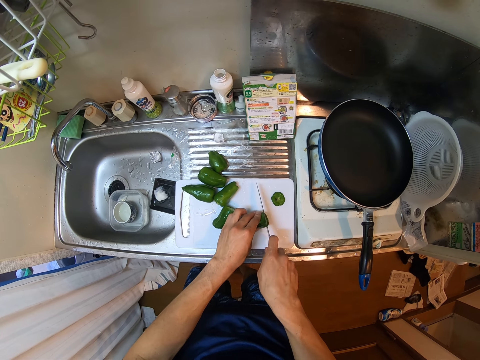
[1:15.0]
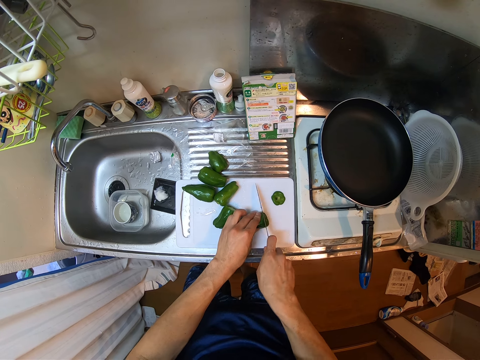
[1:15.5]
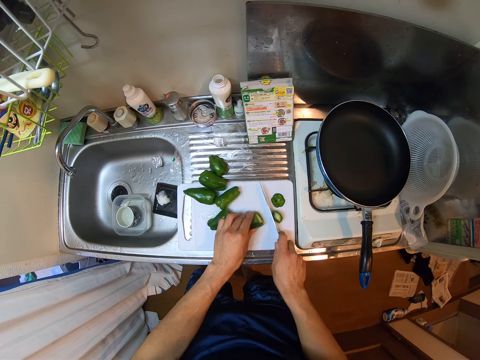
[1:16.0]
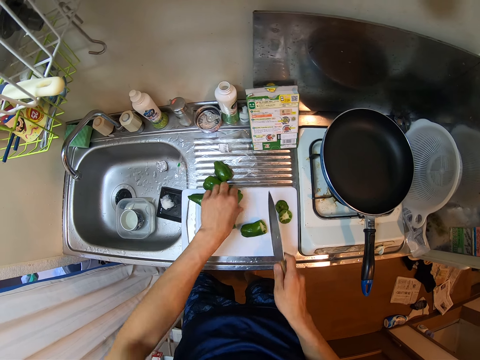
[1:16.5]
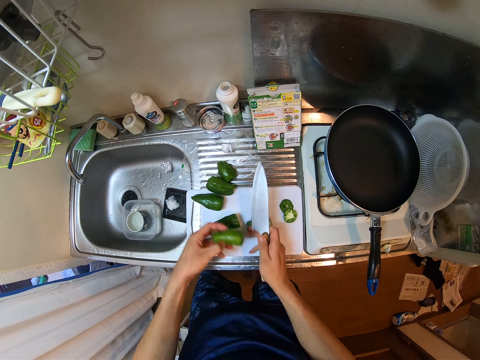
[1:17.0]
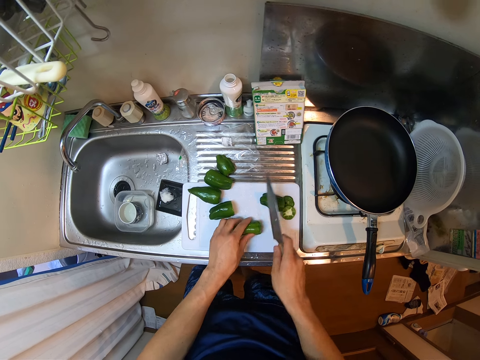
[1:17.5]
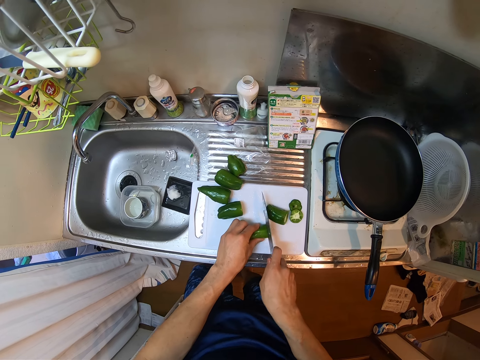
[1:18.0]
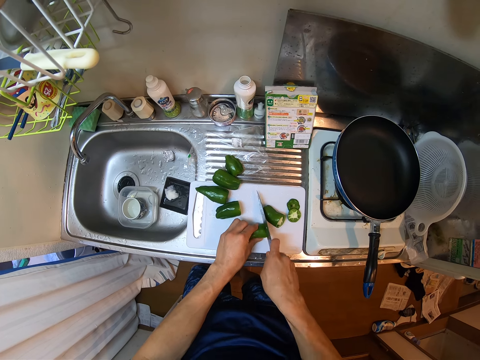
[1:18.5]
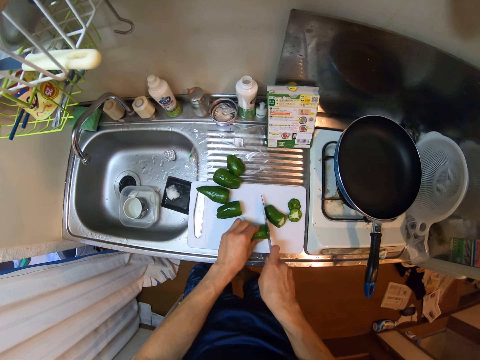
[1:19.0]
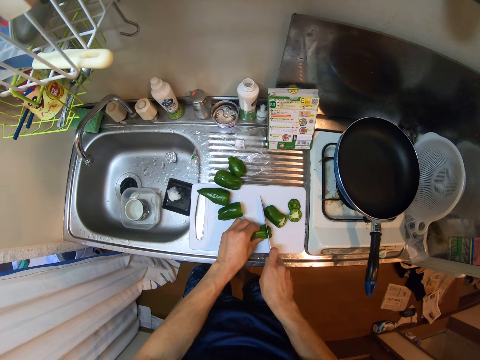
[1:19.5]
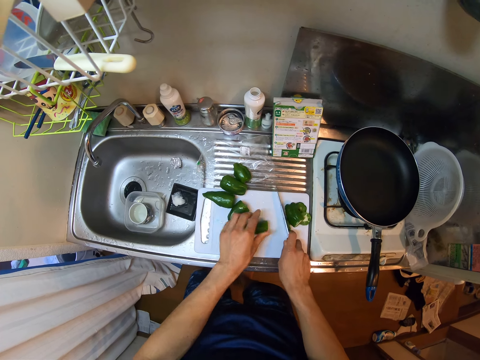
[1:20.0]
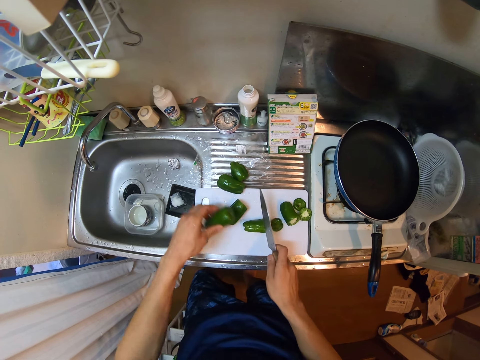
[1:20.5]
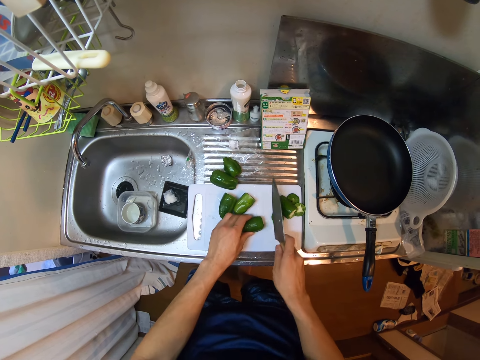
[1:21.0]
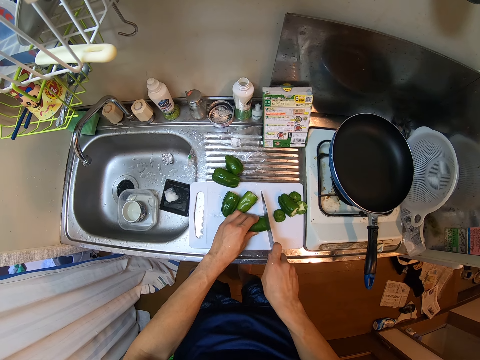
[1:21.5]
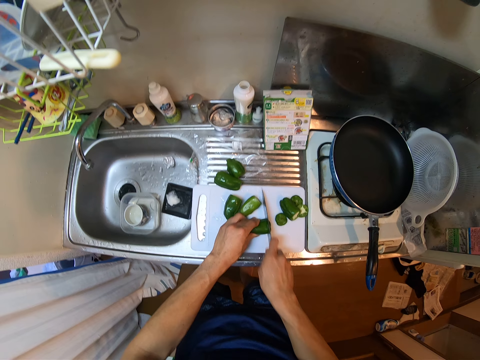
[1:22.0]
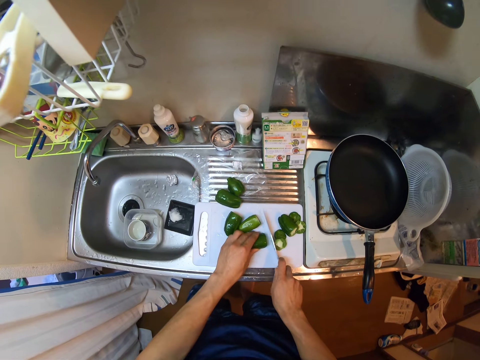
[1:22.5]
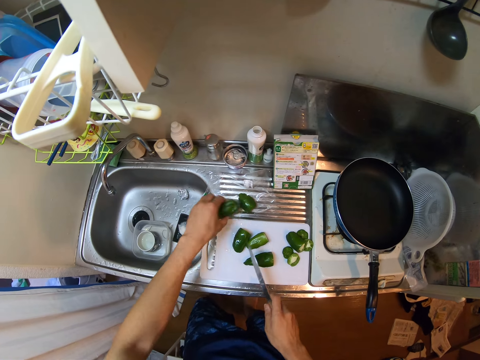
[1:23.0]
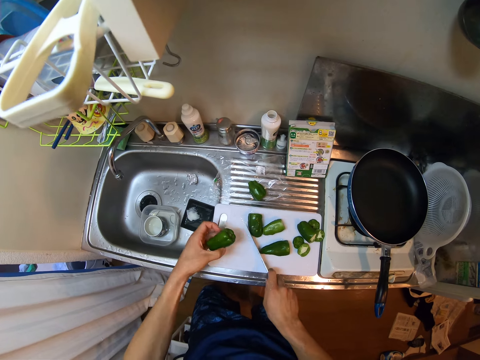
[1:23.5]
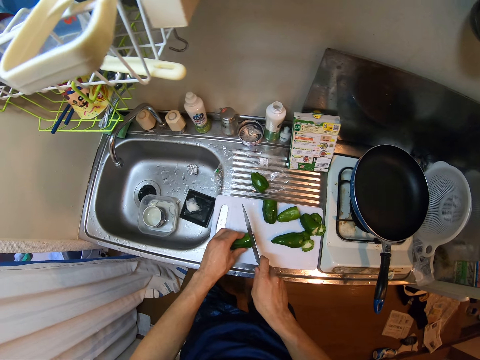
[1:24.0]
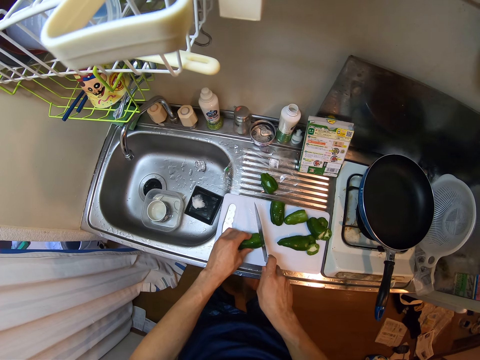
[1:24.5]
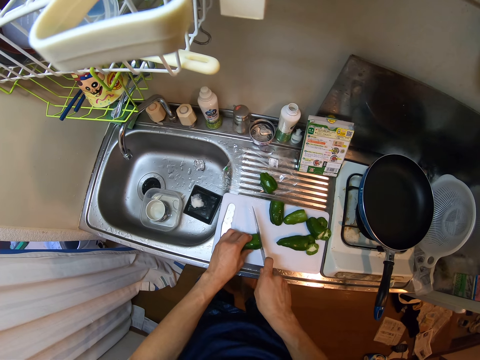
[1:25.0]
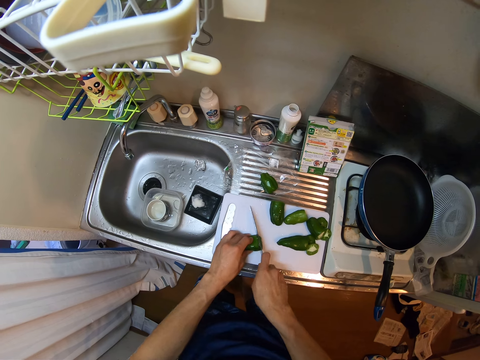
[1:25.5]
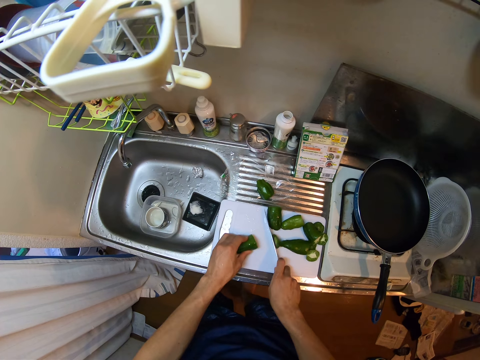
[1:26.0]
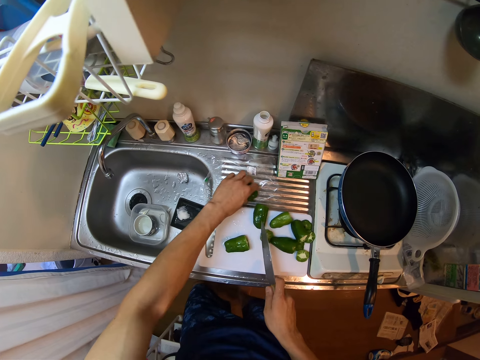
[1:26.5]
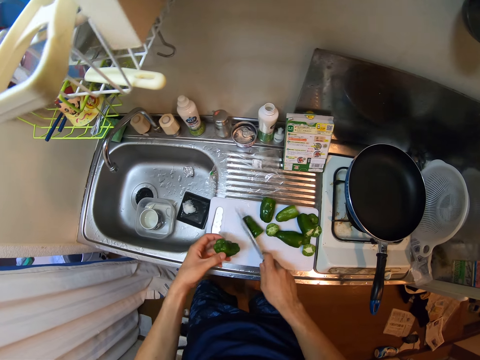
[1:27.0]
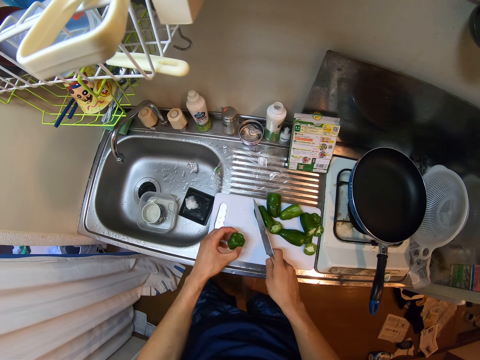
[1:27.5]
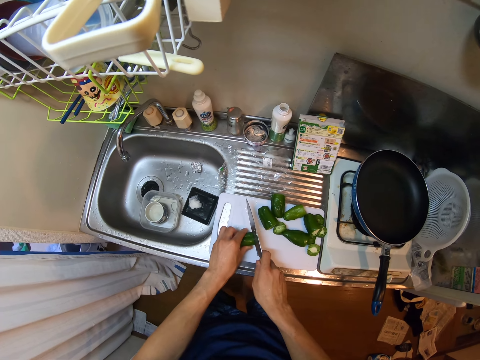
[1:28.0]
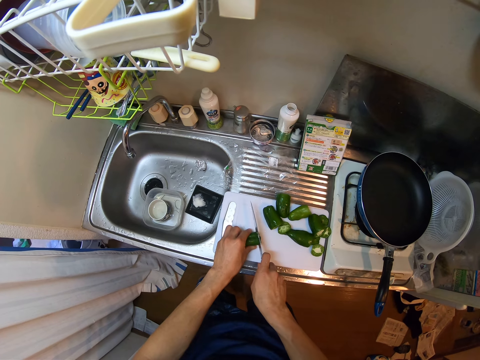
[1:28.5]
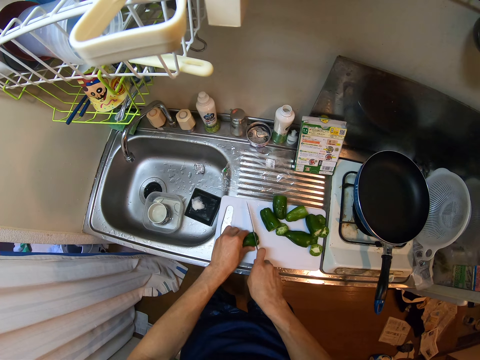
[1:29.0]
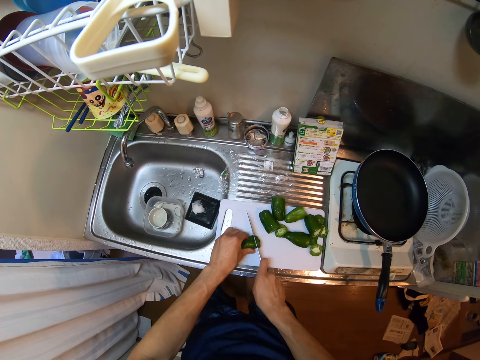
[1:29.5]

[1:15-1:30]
The camera wearer cuts the green pepper on the cutting board with the knife. They pick another green pepper from the cutting board. They drop the green pepper on the cutting board. They cut the green pepper on the cutting board with the knife. They pick another green pepper from the cutting board. They drop the green pepper on the cutting board. They cut the green pepper on the cutting board with the knife. They pick another green pepper from the cutting board. They move the green peppers on the cutting board with the knife. They drop the green pepper on the cutting board. They cut the green pepper on the cutting board with the knife. They pick another green pepper from the cutting board. They move the green peppers on the cutting board with the knife. They drop the green pepper on the cutting board. They cut the green pepper on the cutting board with the knife.

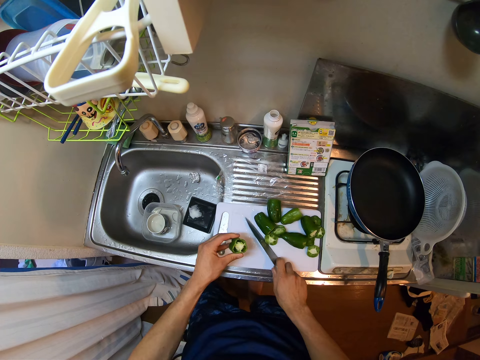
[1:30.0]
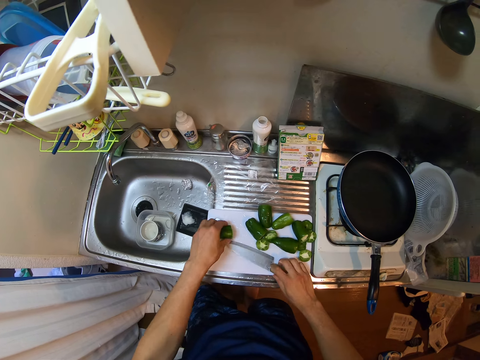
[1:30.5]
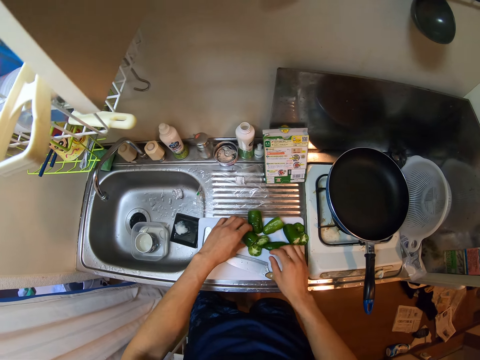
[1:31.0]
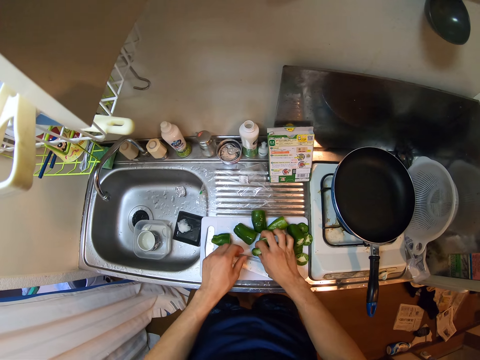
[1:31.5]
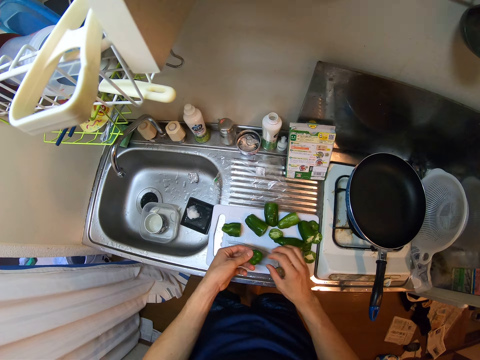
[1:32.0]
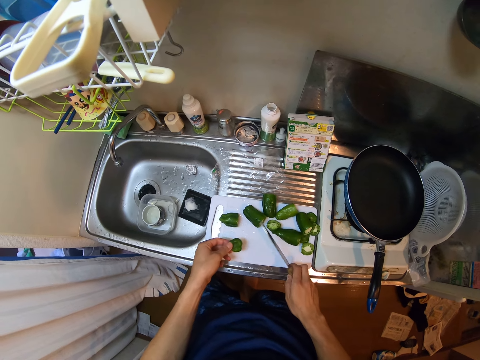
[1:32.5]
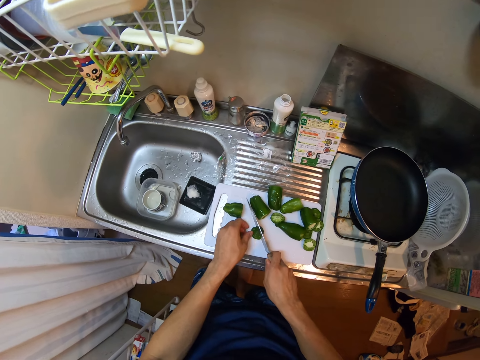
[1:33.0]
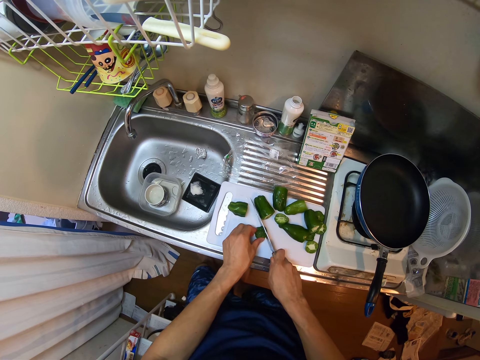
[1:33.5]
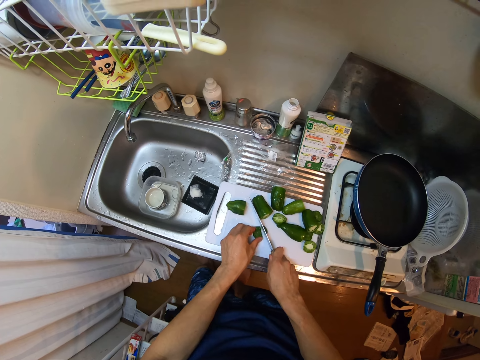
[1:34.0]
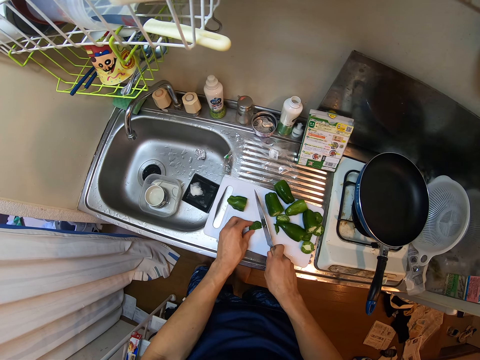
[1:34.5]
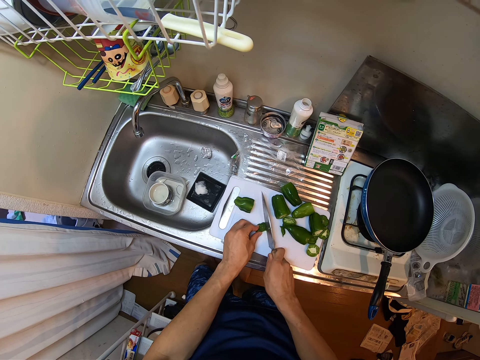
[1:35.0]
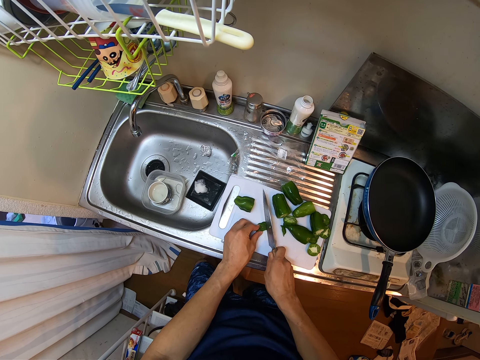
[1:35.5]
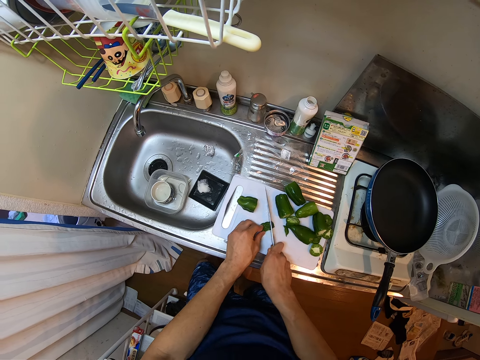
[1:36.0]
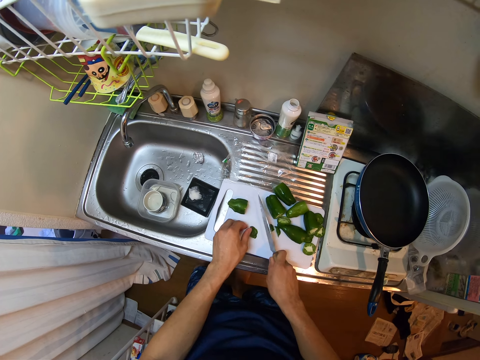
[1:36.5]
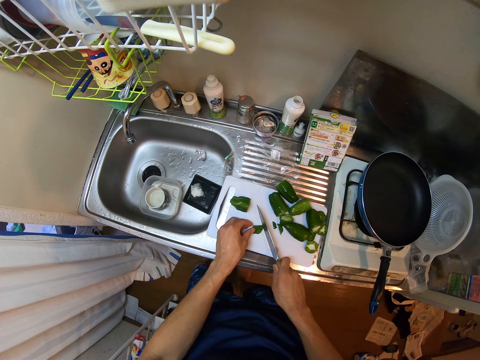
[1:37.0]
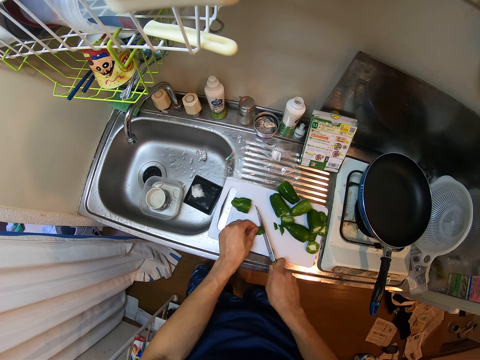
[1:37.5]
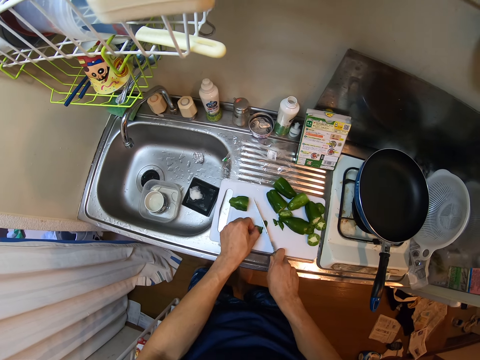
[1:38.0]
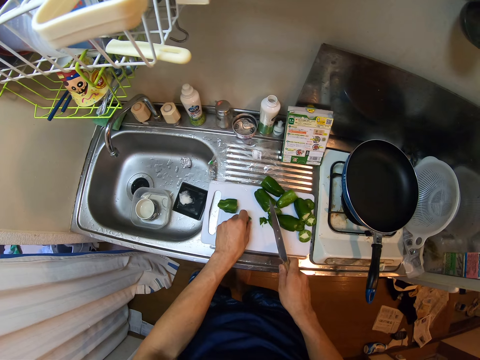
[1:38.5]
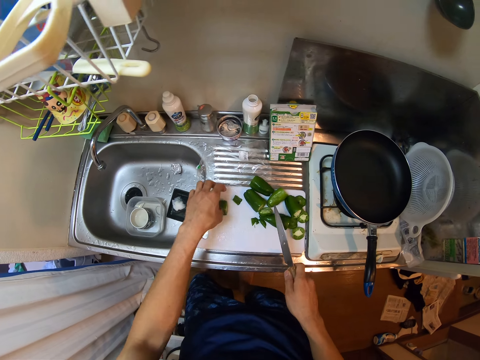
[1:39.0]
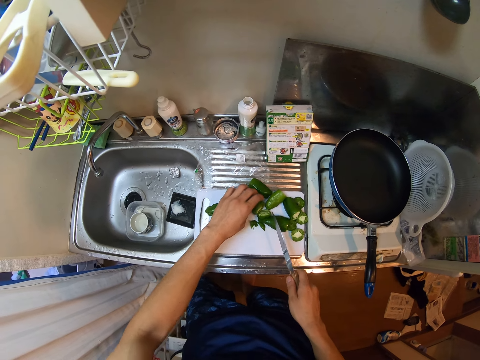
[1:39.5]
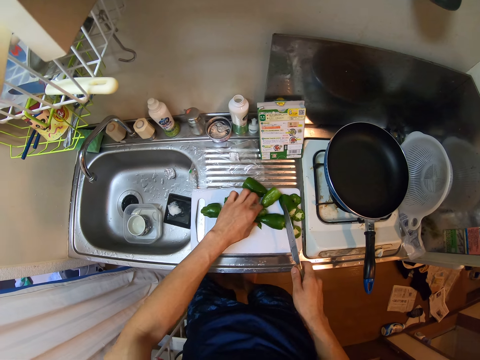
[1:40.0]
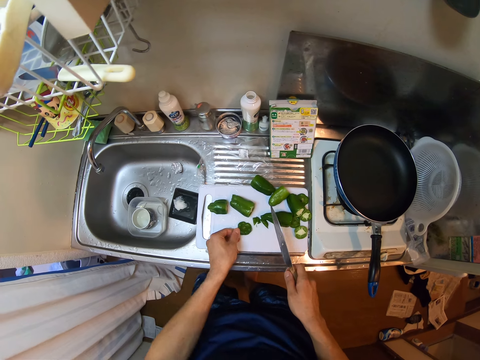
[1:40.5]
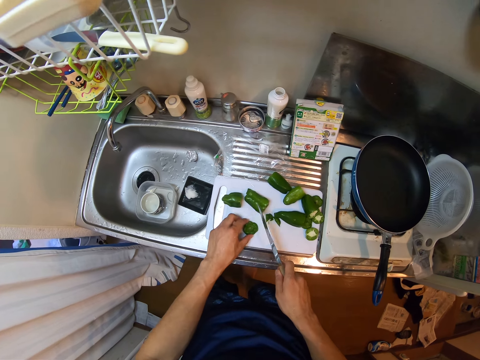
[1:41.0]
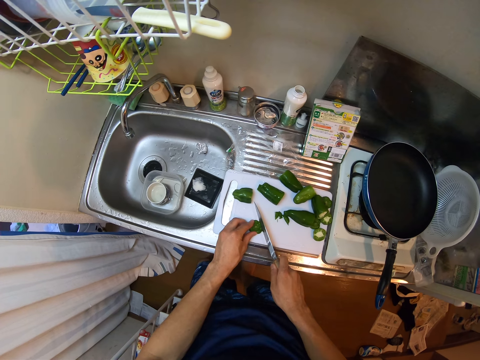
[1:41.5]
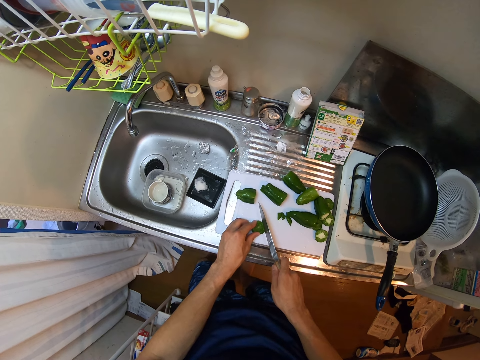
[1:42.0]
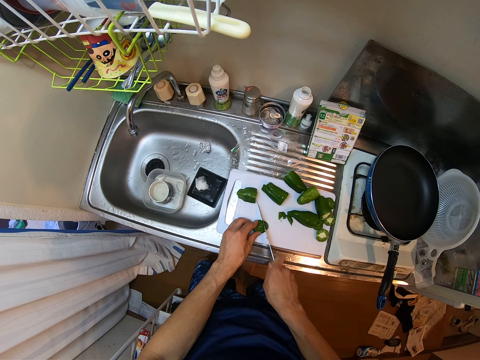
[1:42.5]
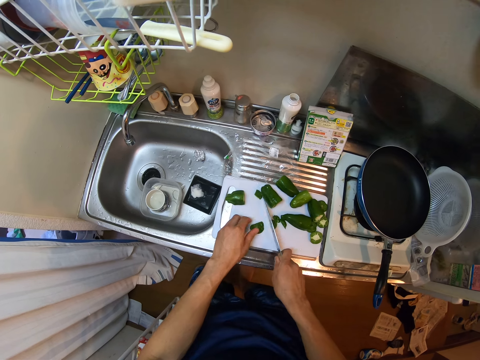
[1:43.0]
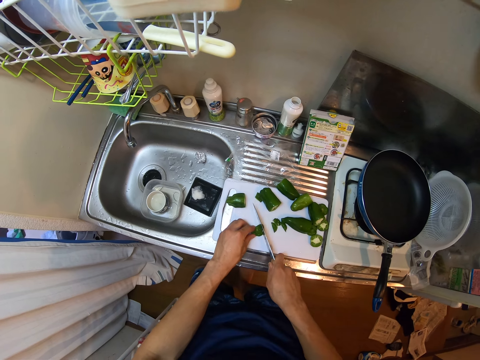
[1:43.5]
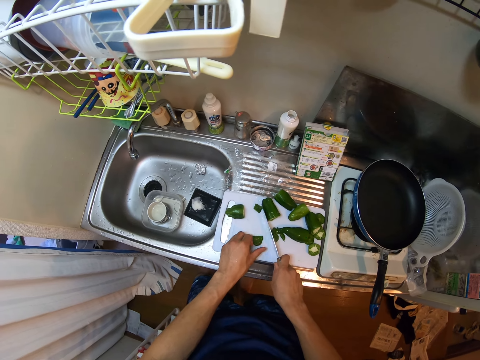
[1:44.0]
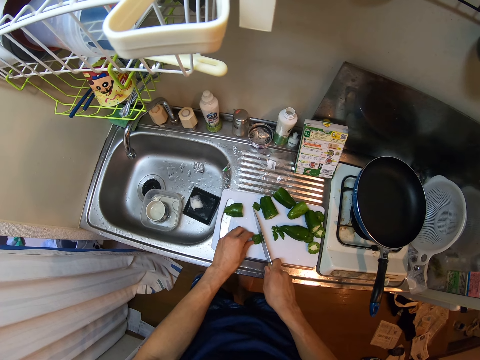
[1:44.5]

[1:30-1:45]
The camera wearer drops the knife on the cutting board. They drop the bell pepper. They arrange the green pepper on the cutting board. They pick the bell pepper. They pick the knife. They cut the green pepper on the cutting board with the knife. They pick the bell pepper. They cut another green pepper on the cutting board with the knife.
